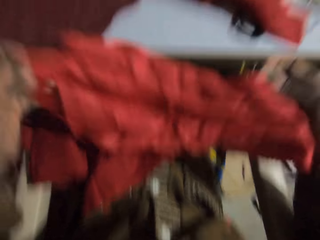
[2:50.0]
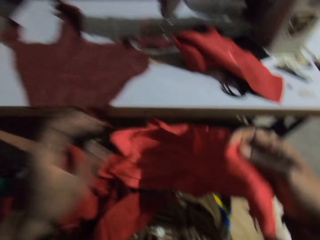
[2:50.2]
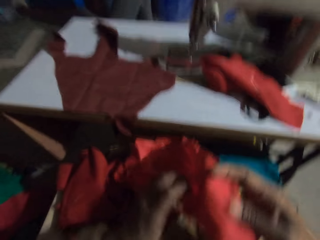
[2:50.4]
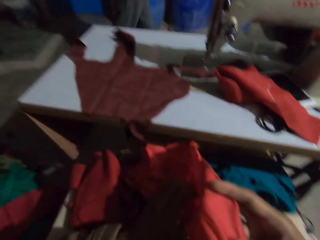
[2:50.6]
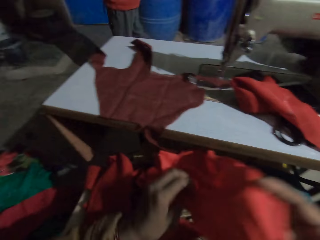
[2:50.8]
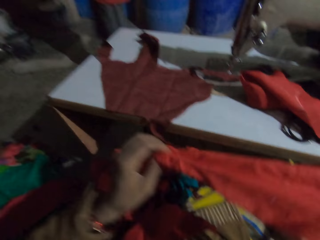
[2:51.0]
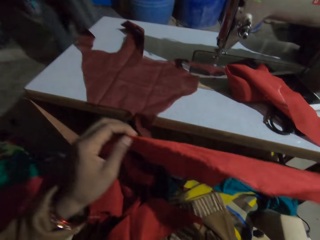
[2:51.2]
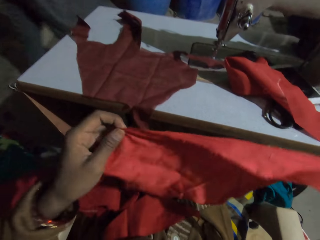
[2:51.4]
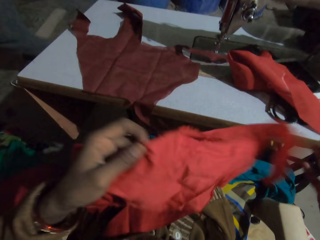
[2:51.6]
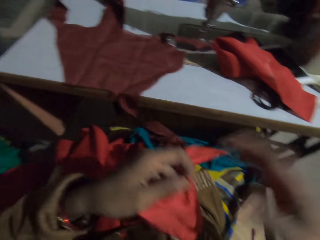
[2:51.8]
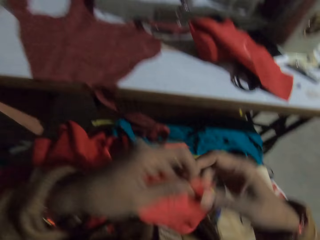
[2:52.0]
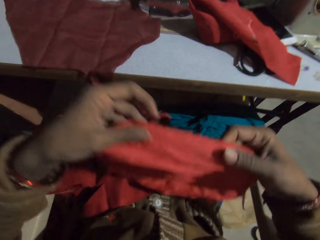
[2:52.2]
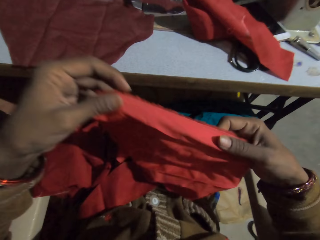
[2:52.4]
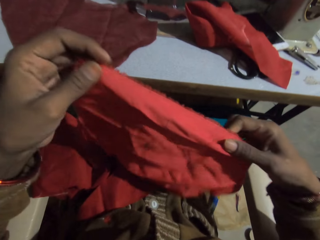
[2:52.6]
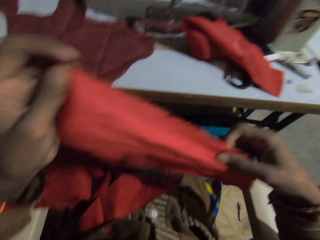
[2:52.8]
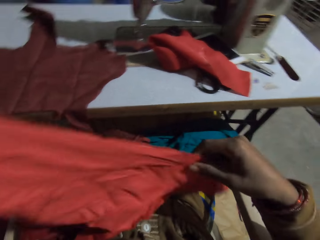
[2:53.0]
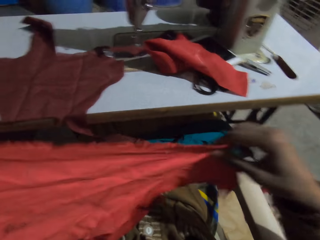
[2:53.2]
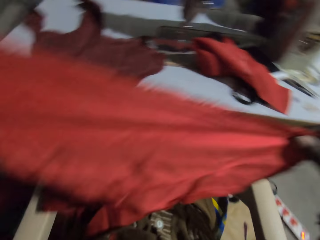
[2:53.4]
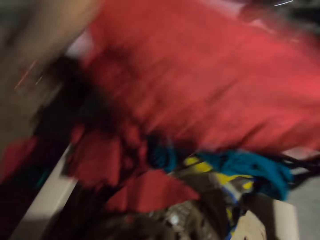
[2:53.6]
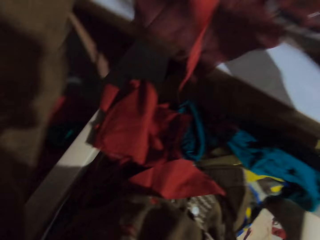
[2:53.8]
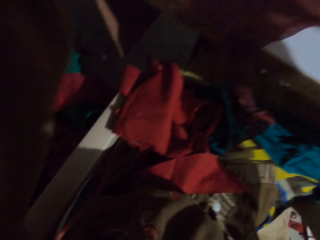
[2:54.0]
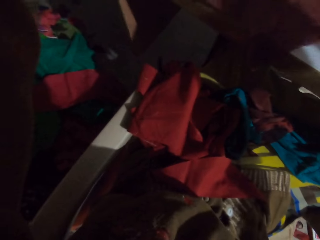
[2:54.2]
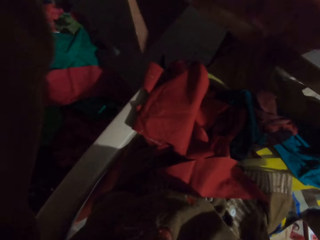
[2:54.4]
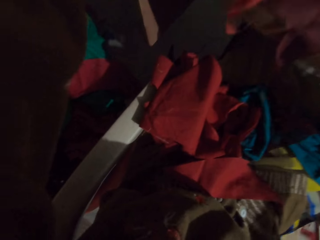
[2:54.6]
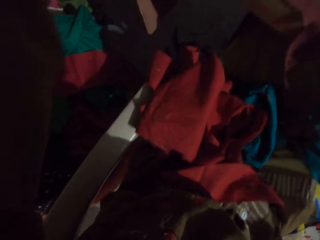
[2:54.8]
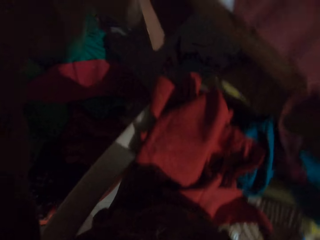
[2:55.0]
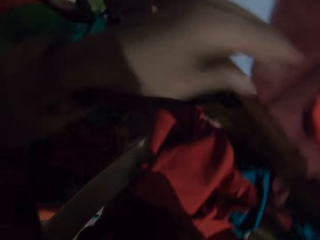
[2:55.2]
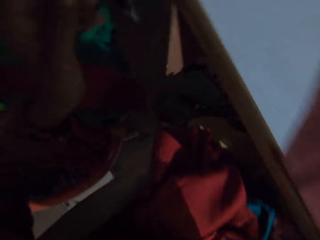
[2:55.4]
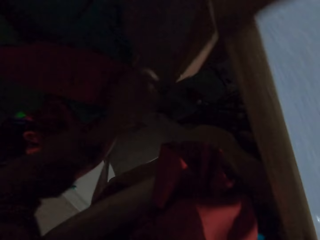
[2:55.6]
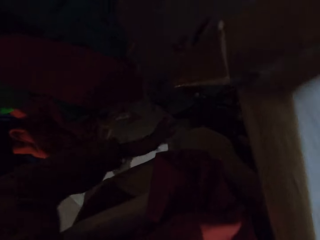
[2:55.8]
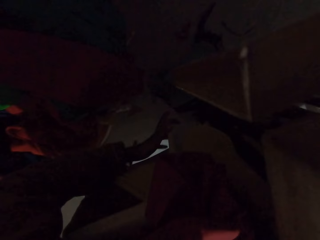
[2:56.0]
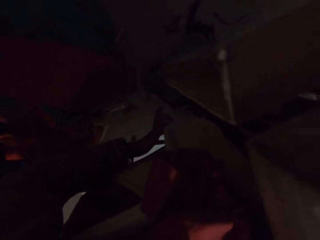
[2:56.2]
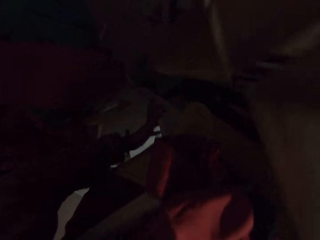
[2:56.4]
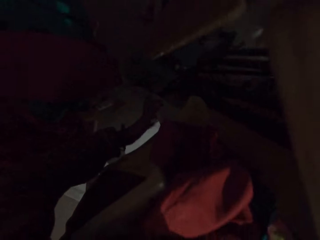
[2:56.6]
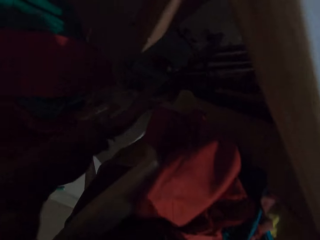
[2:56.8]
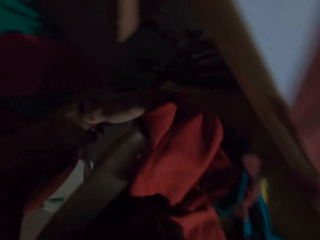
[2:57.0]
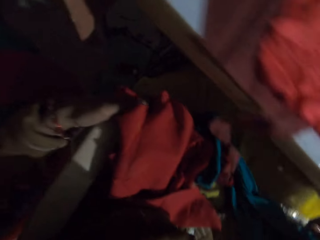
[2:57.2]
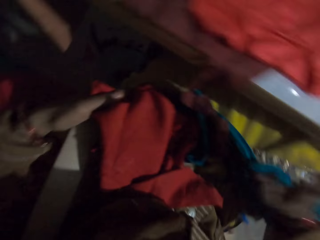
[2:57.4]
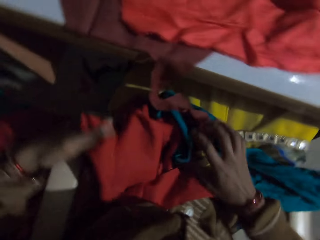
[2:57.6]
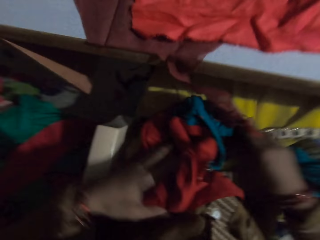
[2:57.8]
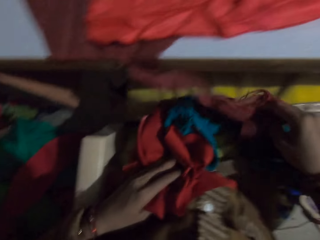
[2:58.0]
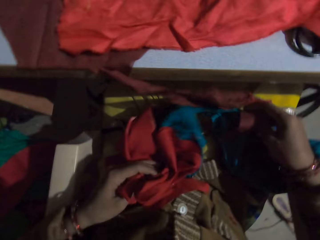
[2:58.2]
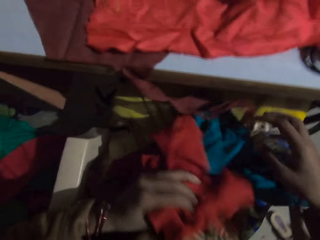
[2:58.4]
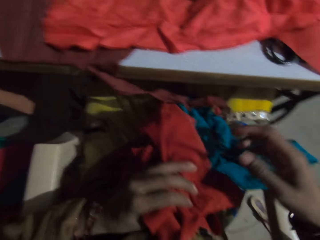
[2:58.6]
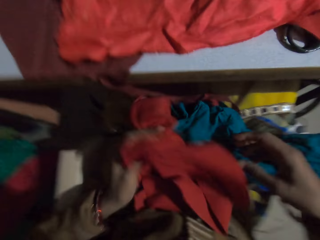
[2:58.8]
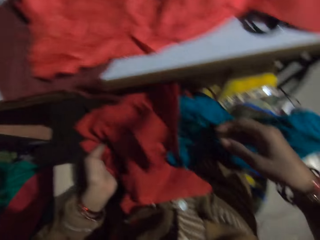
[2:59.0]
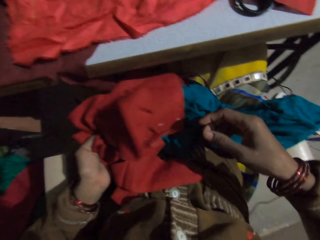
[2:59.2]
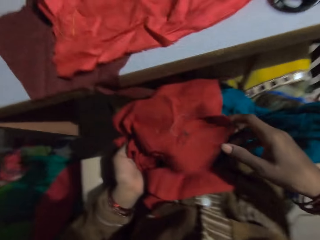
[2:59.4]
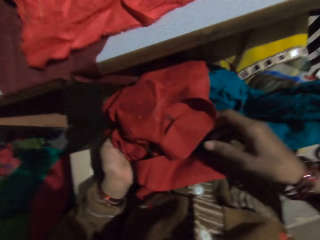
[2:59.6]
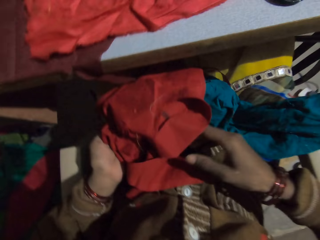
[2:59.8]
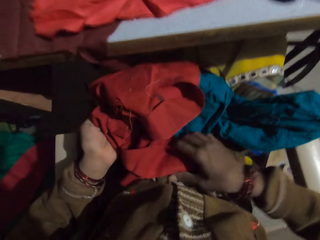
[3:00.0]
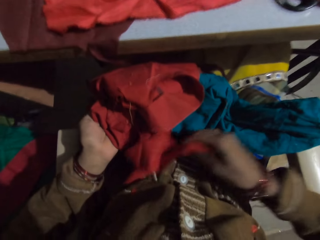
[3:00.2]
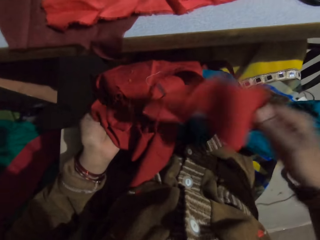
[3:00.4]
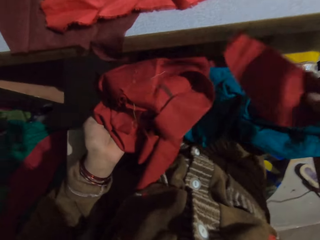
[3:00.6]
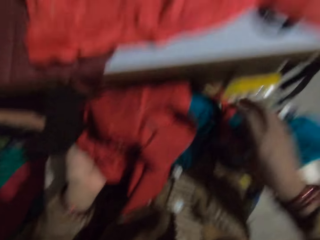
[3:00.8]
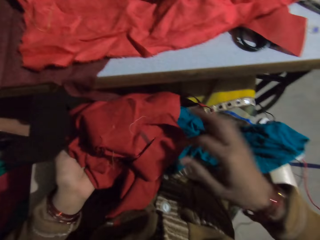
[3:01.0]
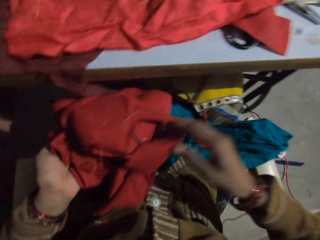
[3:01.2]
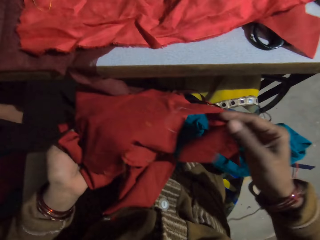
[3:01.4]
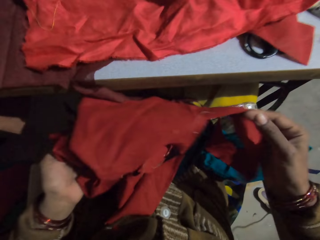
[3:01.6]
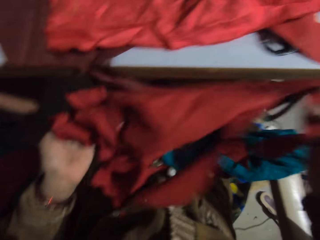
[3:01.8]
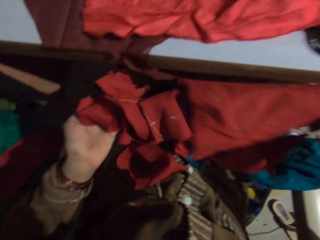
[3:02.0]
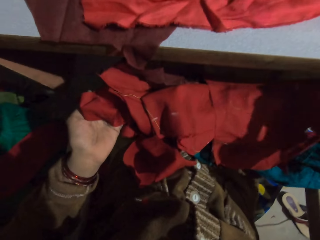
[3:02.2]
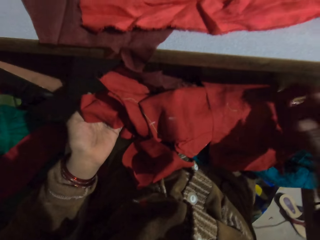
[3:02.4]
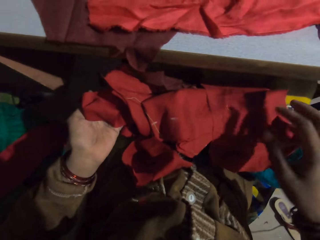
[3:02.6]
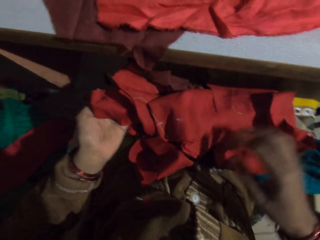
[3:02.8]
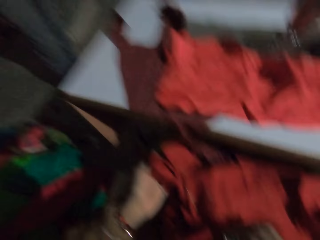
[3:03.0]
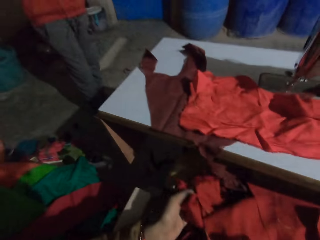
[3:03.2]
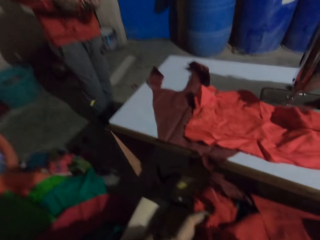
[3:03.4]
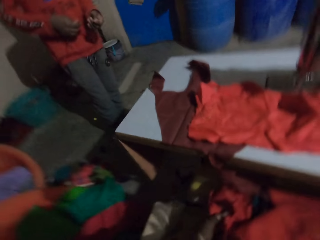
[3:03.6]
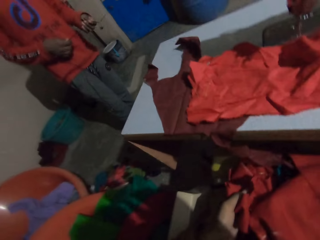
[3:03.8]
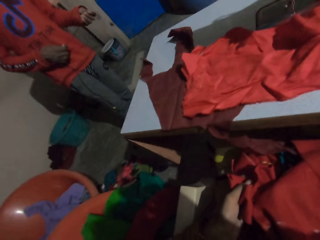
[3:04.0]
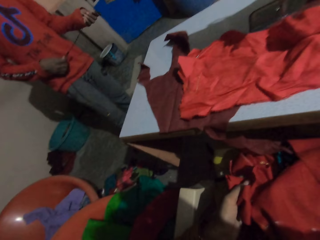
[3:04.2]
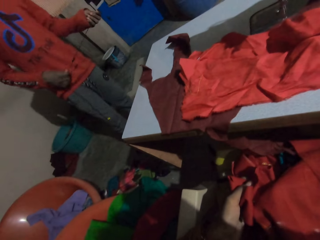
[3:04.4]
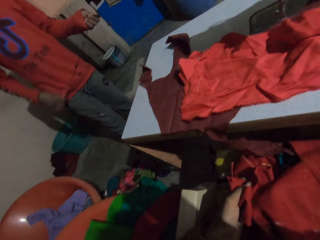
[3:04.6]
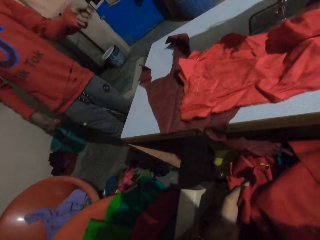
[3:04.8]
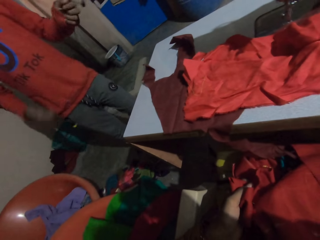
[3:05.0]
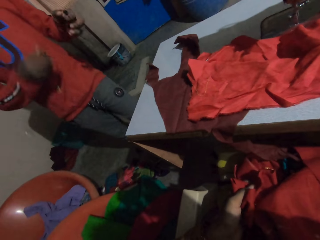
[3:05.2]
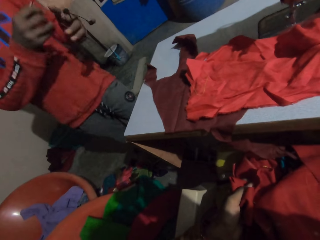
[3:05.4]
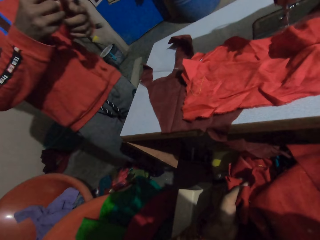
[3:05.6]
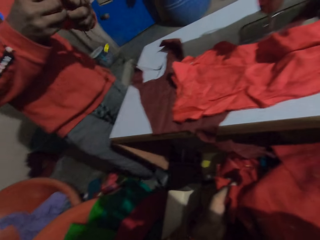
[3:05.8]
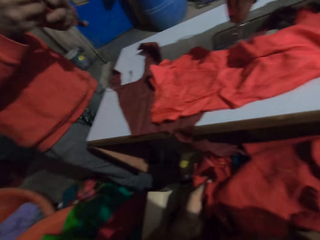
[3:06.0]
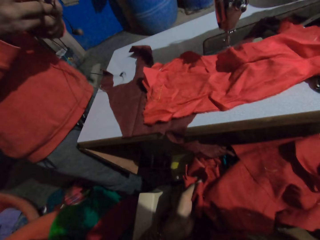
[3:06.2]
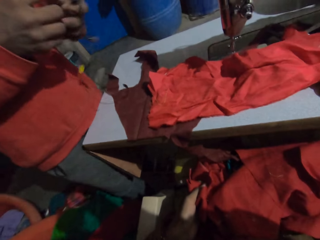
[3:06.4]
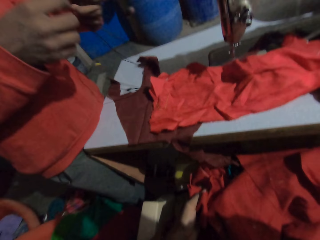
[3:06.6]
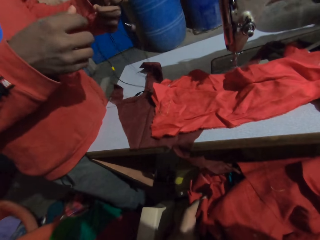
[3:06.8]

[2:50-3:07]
The camera wearer stares at the table. She inspects a cloth. She places the fabric on the sewing machine table. She stares down. She checks the small pieces of fabric on her lap. She stares at a man. The man walks towards the camera wearer.
